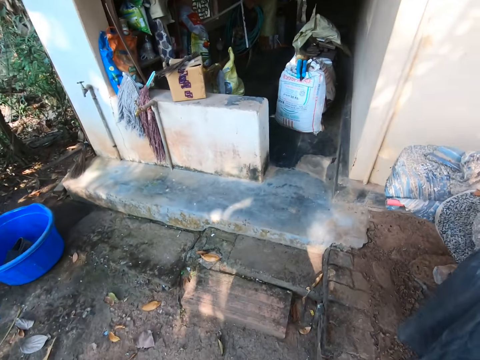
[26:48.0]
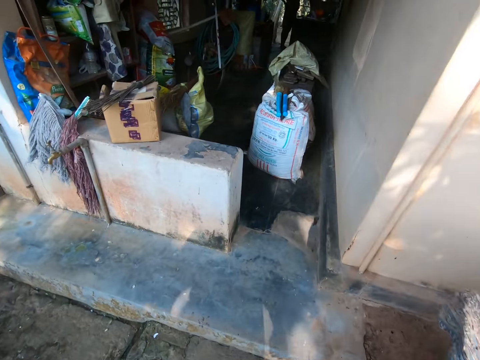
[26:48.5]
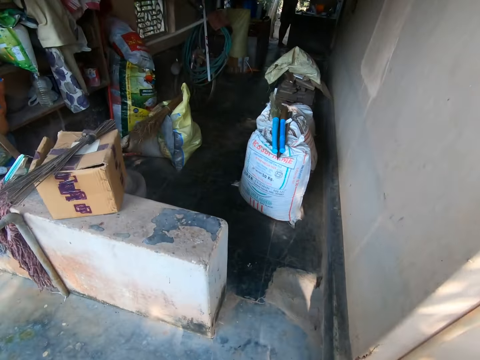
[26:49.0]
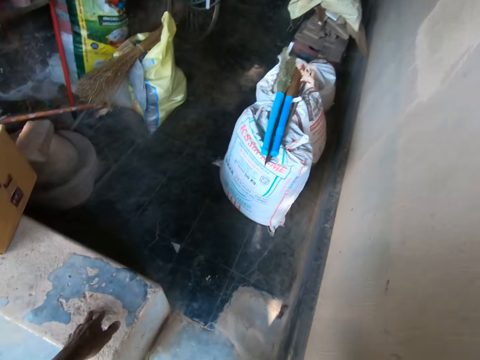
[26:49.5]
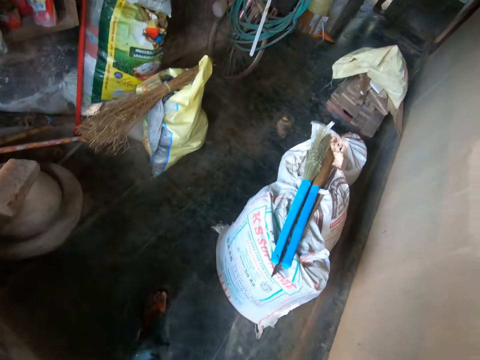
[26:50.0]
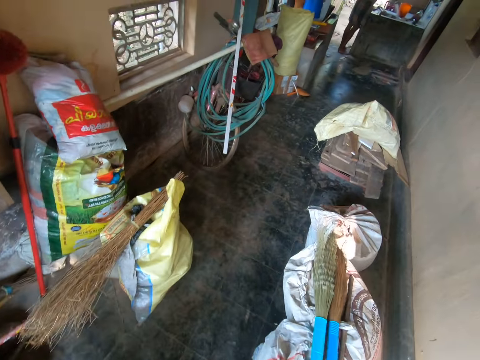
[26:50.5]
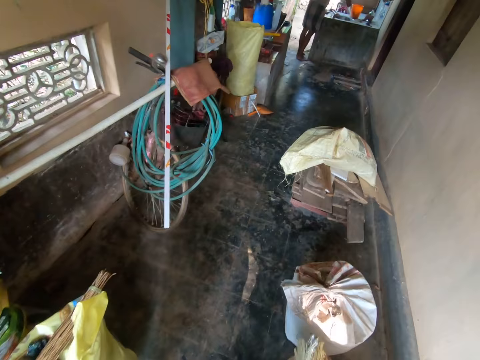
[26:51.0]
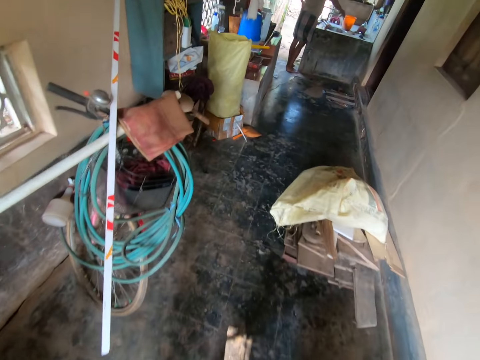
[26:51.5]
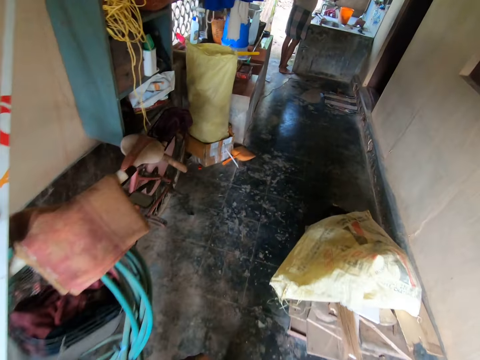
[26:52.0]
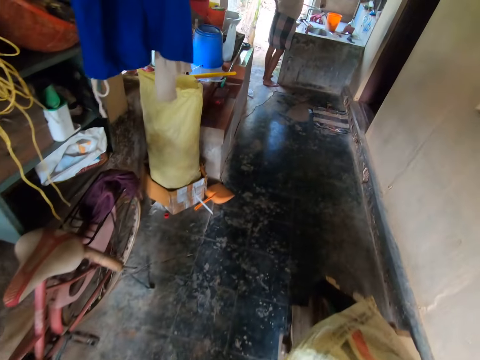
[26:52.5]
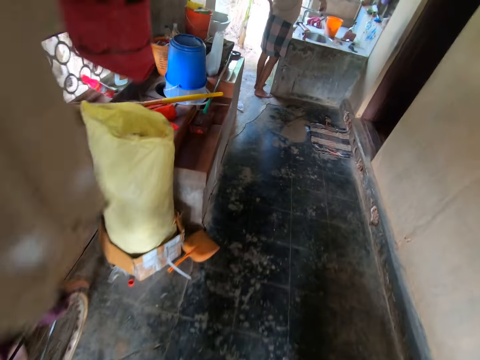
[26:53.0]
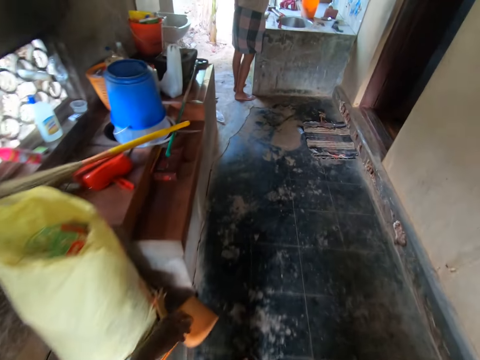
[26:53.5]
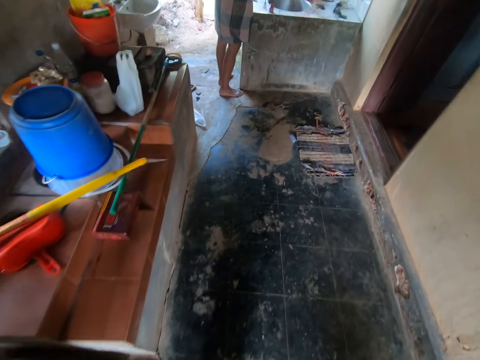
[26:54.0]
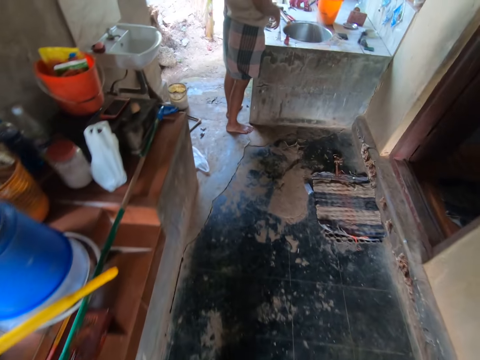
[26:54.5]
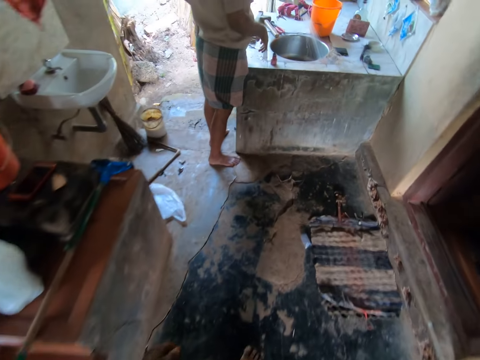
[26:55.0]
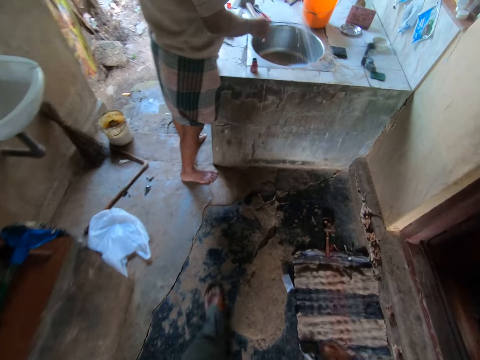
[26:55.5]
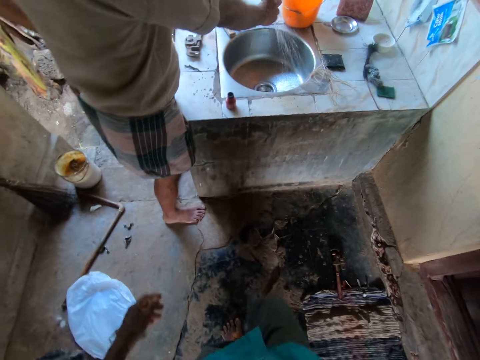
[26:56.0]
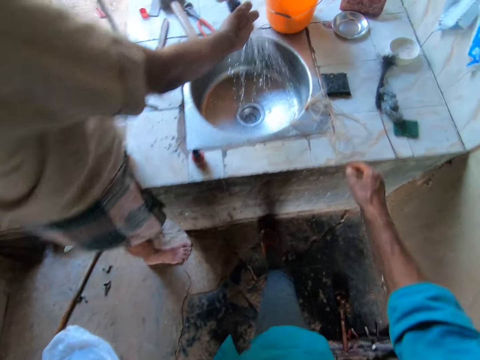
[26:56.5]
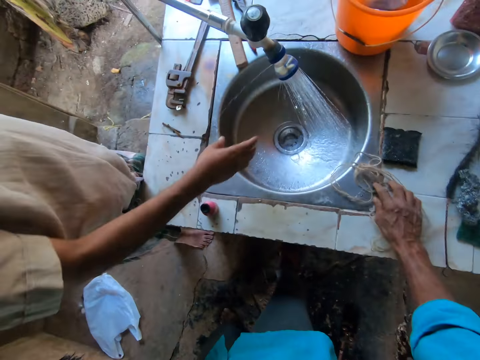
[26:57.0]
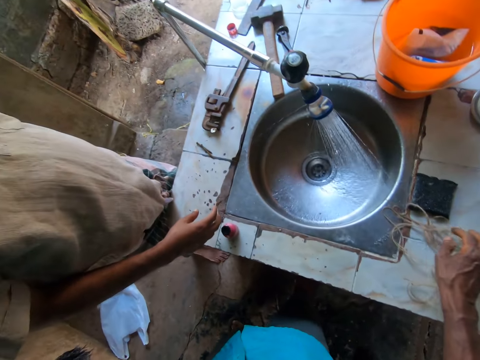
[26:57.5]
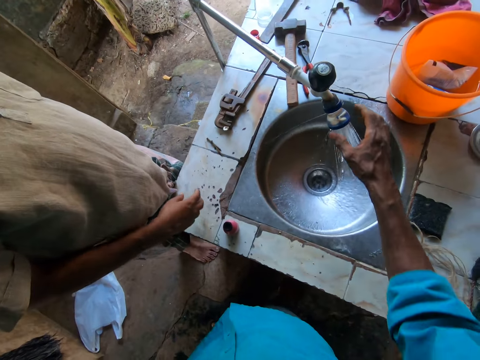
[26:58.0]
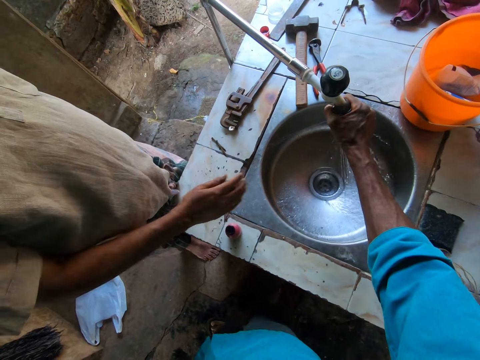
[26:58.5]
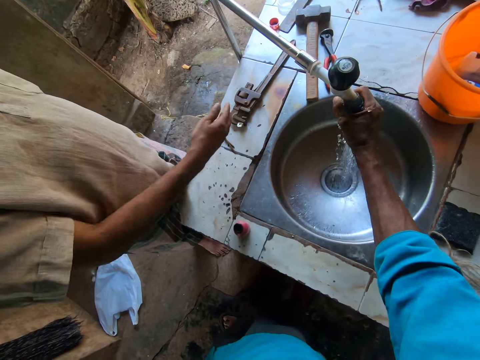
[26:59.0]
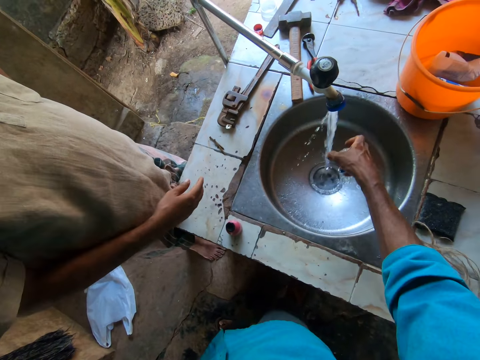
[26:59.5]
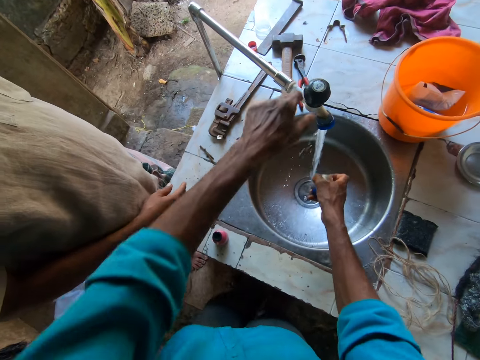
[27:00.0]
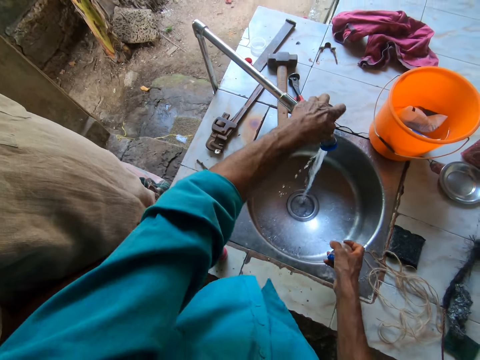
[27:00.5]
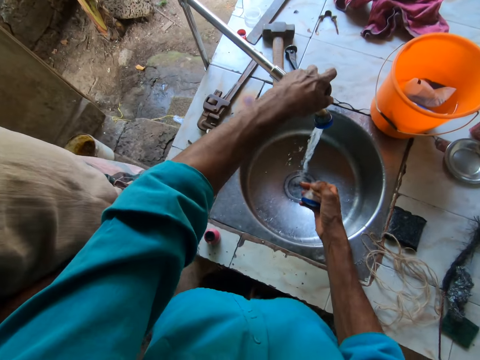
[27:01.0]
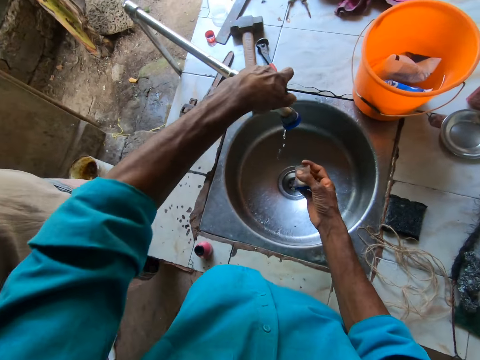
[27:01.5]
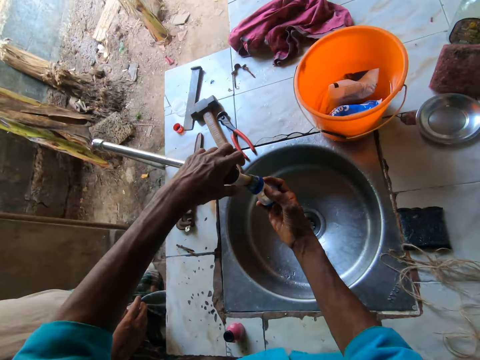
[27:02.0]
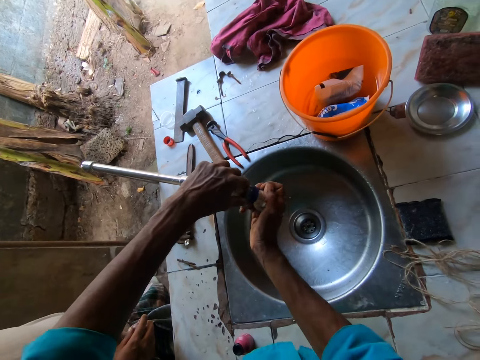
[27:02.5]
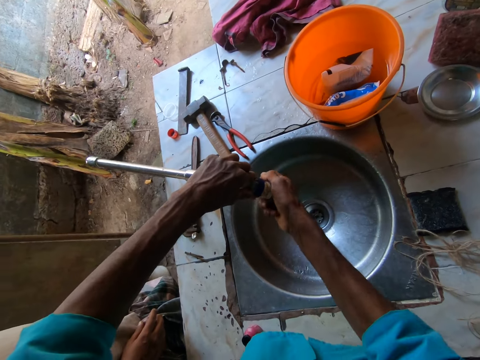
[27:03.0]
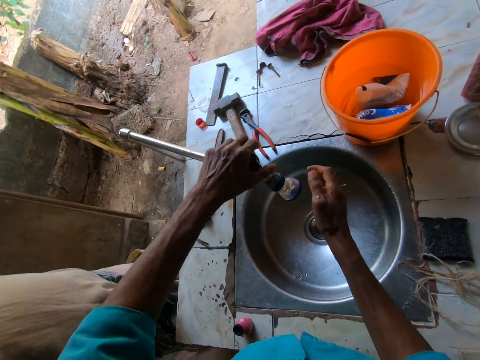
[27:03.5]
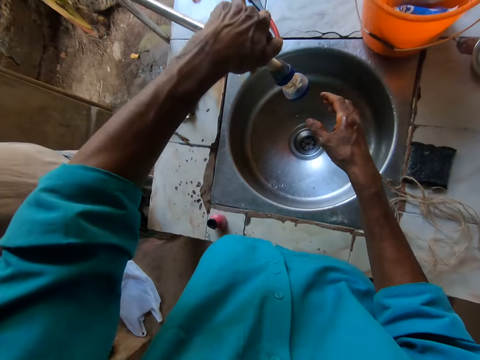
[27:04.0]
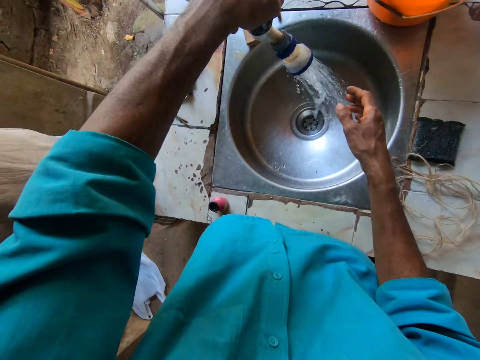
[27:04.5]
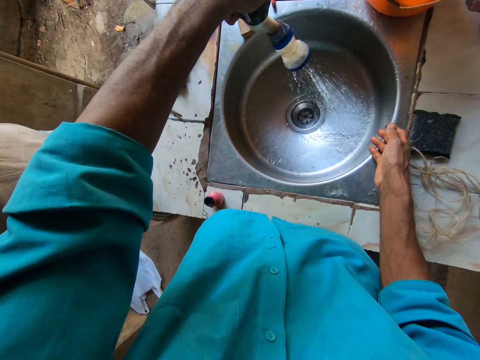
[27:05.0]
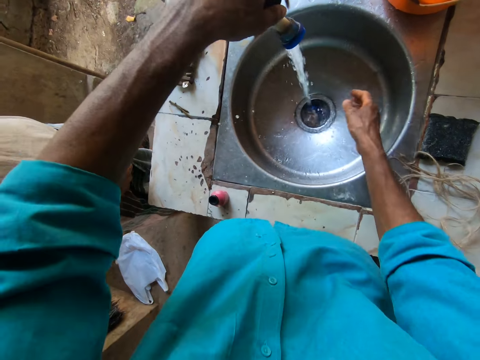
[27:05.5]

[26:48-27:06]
The camera wearer walks into the passageway. He enters the house and walks around the house. He interacts with a man. The man runs his right hand through water from the tap. The camera wearer moves the plumbing flax along the countertop. He removes the tap filter from the tap head with his right hand. He turns off the tap with his left hand. He attaches the tap filter to the tap head with his right hand. He turns on the tap with his left hand.

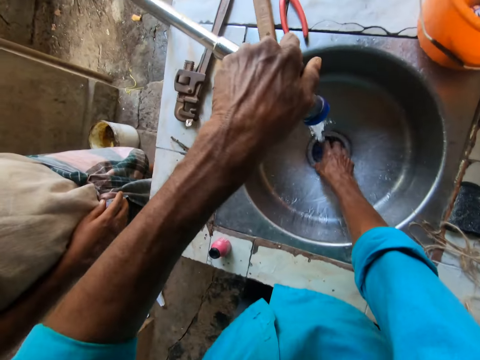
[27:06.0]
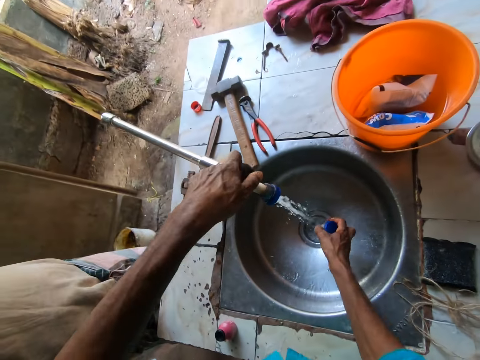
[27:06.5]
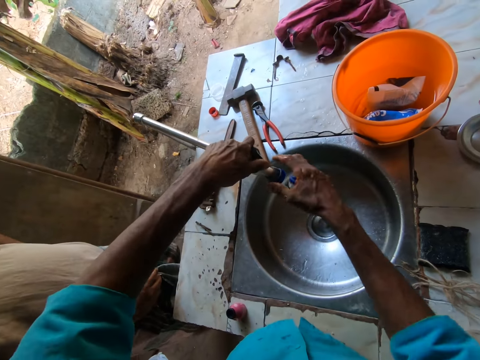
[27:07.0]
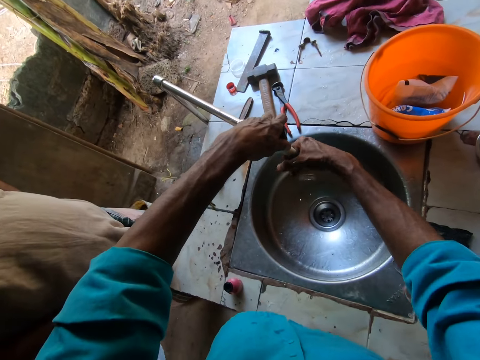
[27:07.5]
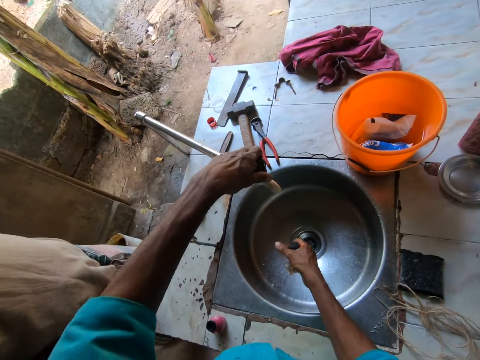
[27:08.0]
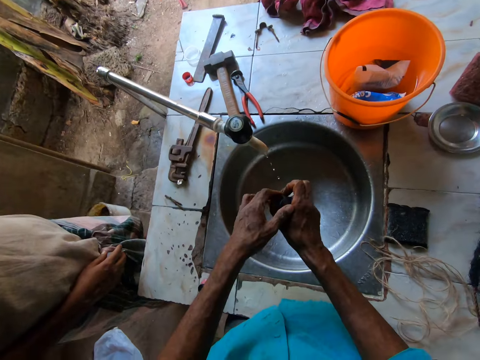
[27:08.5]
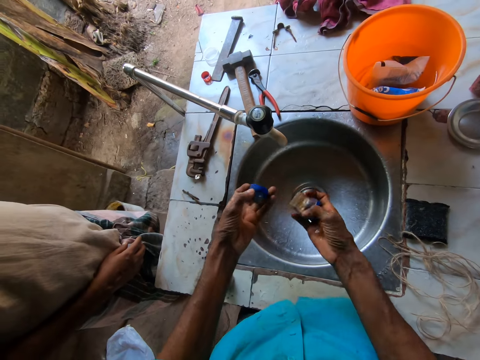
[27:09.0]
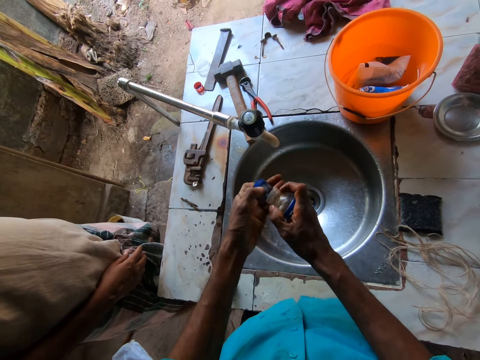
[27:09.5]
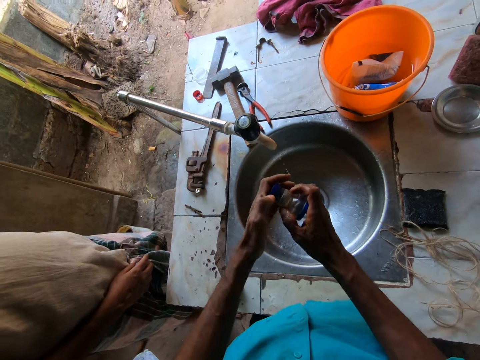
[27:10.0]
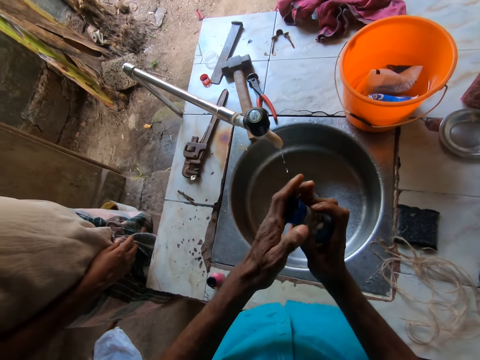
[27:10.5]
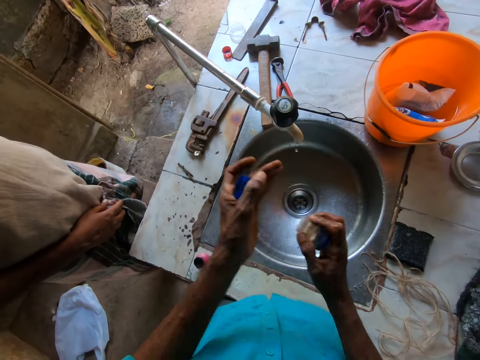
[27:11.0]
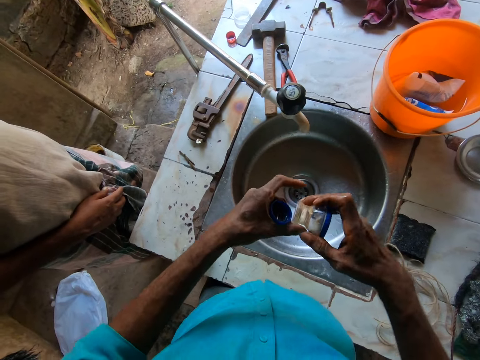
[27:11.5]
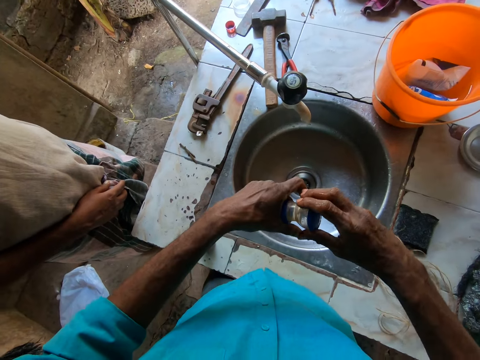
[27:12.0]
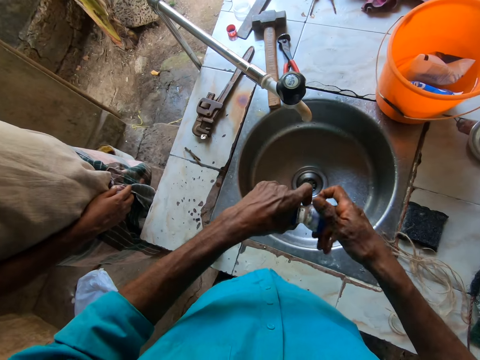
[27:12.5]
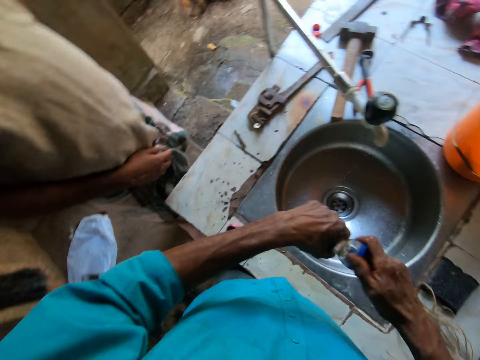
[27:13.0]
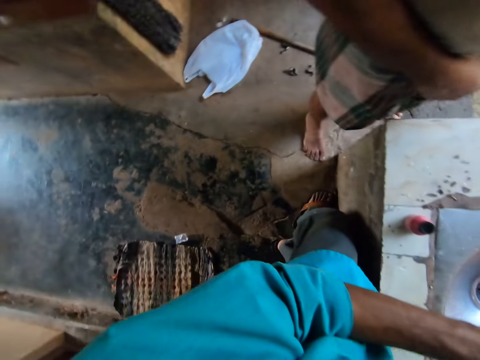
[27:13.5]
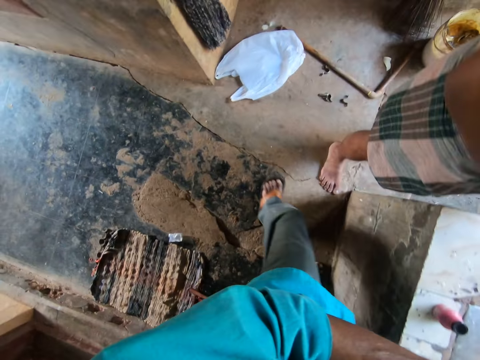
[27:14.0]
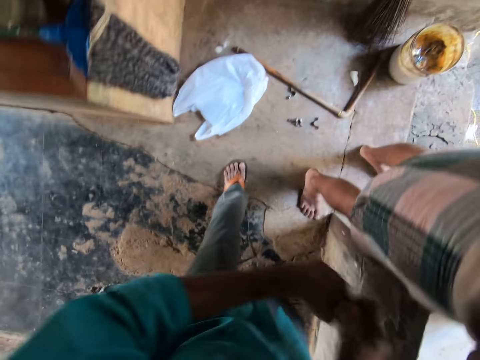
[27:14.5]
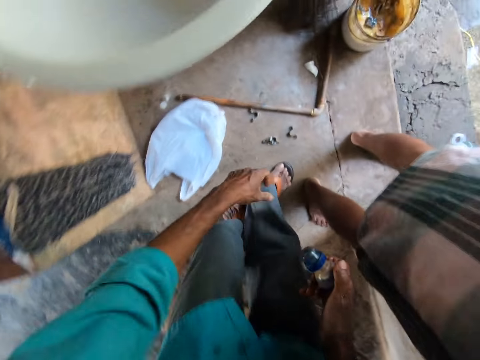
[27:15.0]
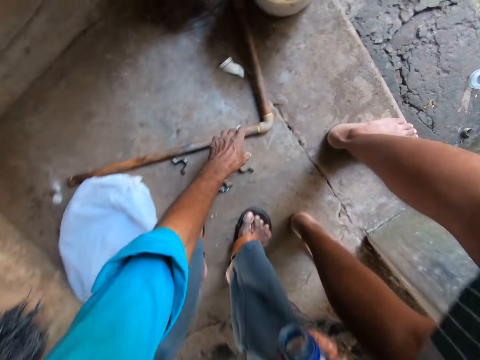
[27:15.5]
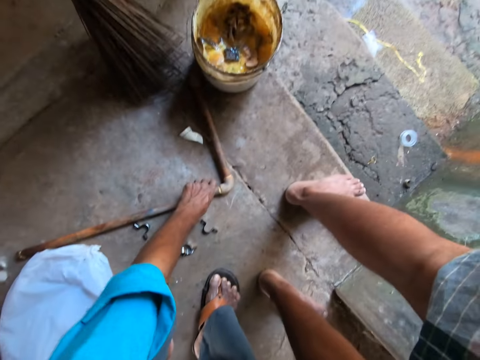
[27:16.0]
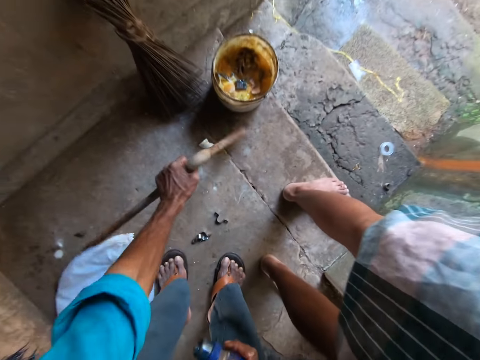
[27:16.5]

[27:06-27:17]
The camera wearer picks up the tap filter from the sink with his right hand. He turns off the tap with his left hand. He removes a tip of the tap head from the tap head with his right hand. He tightens the sink faucet. He attaches the tap filter to the tip of the tap head with his right hand. He looks around the house and steps forward. He picks up a pipe from the floor with his left hand.
